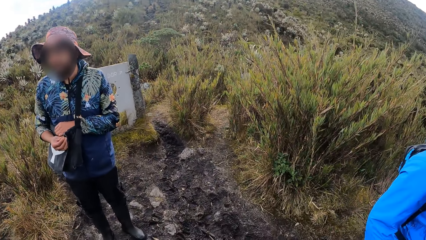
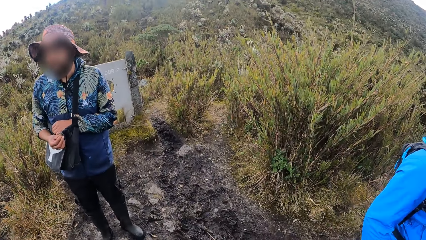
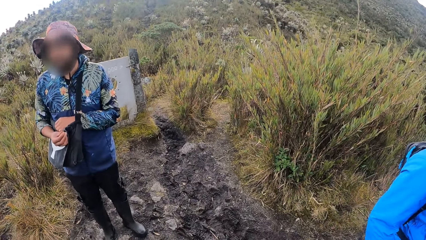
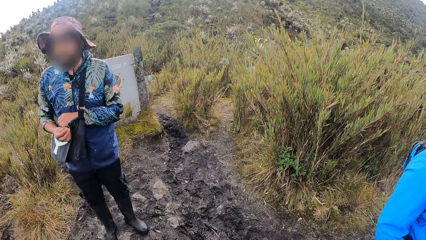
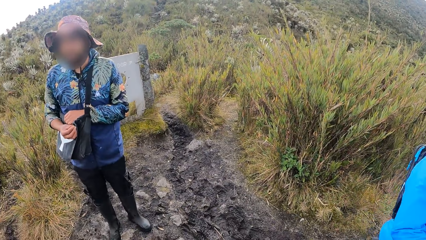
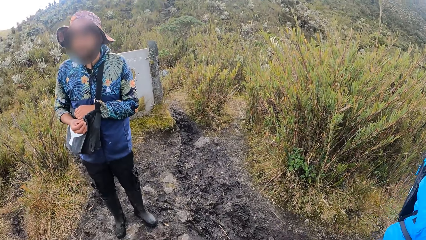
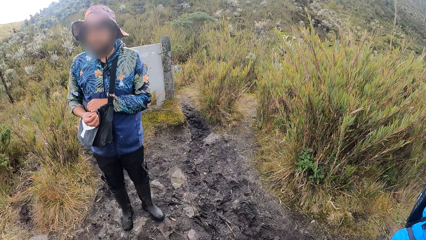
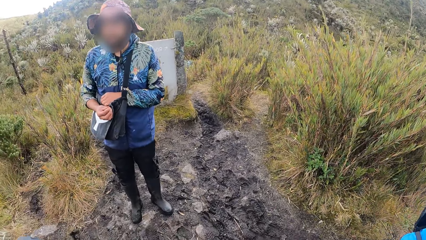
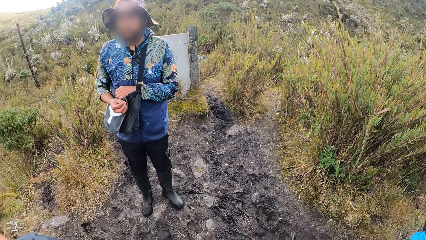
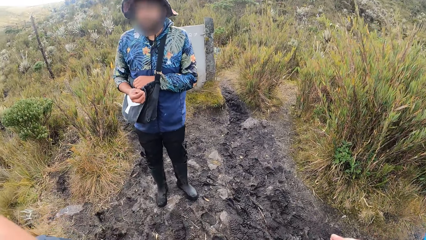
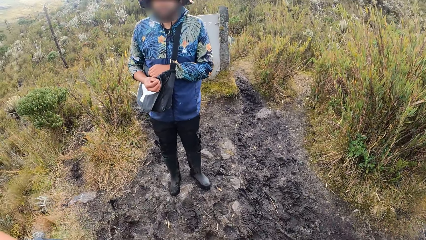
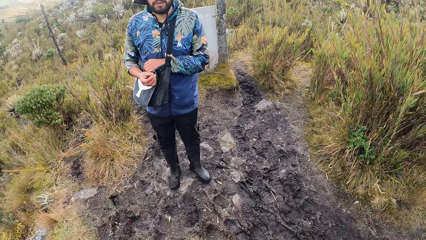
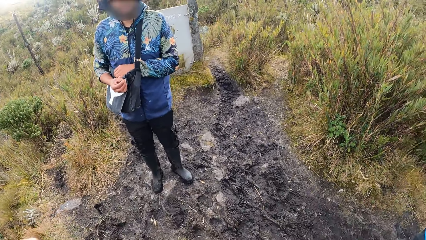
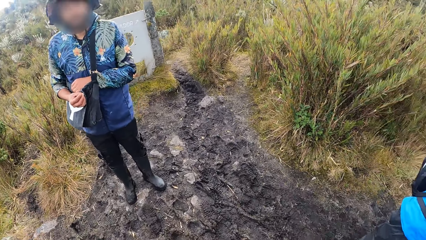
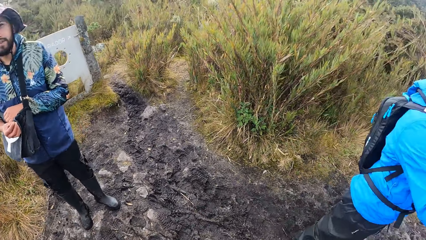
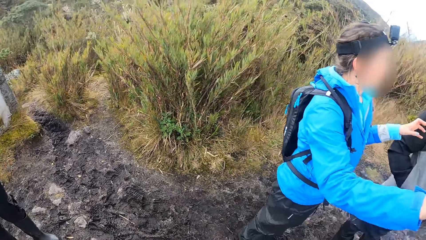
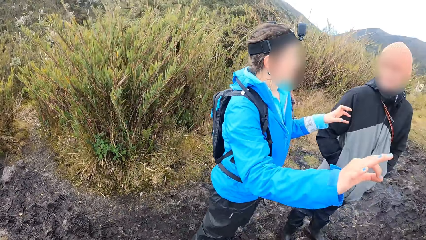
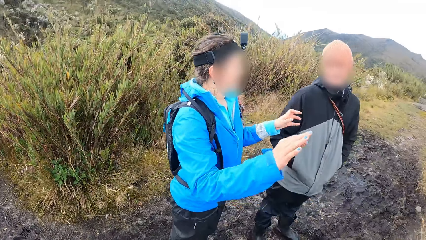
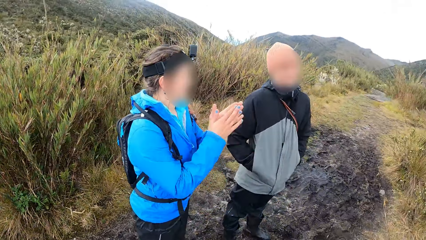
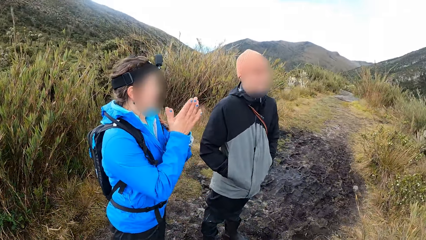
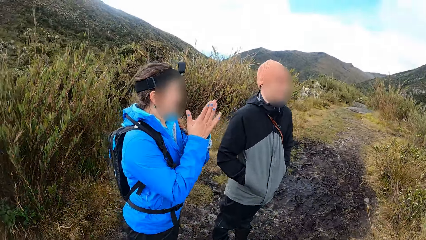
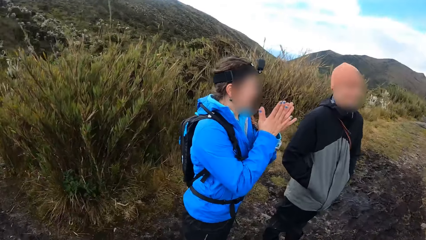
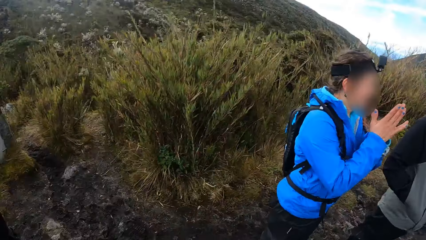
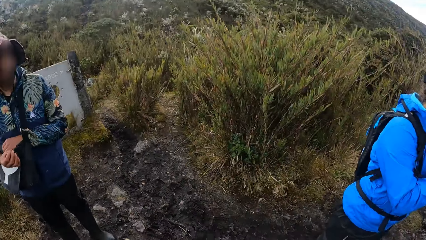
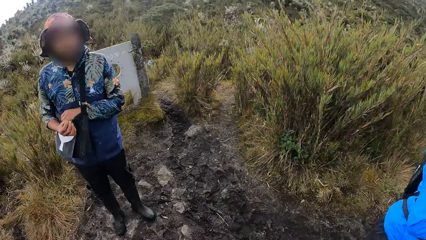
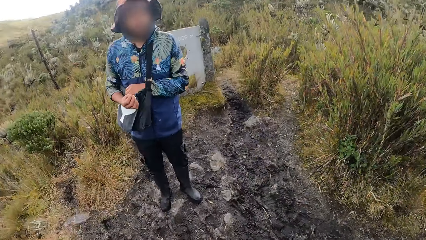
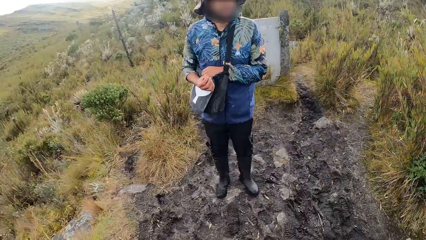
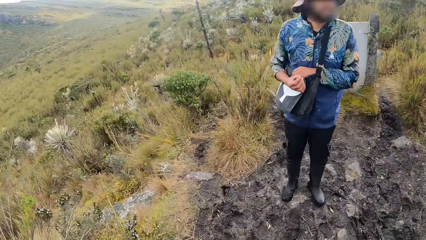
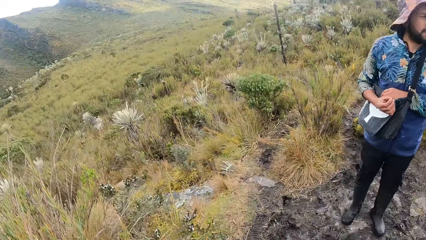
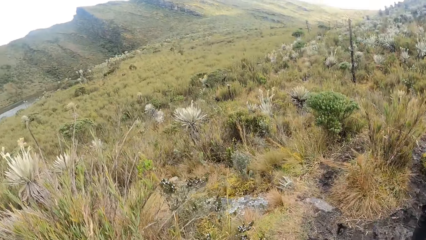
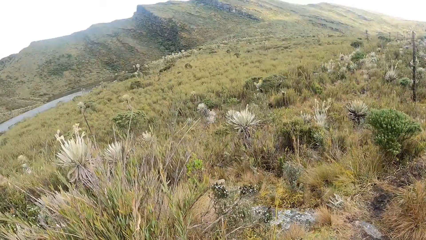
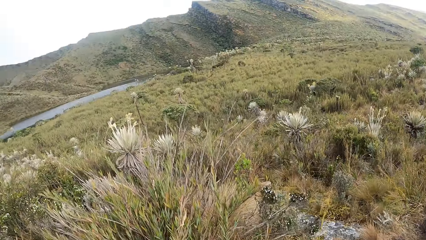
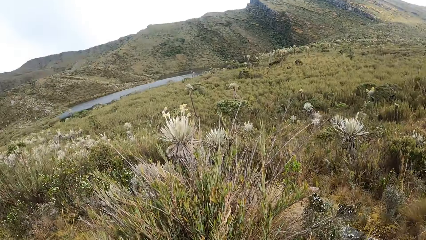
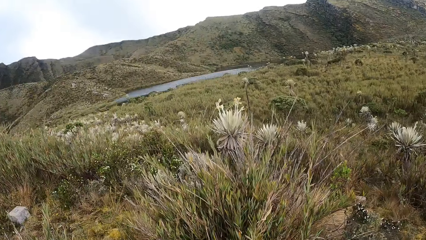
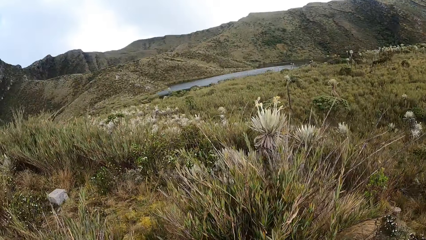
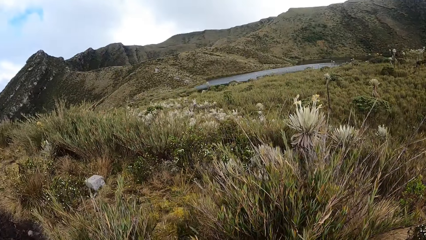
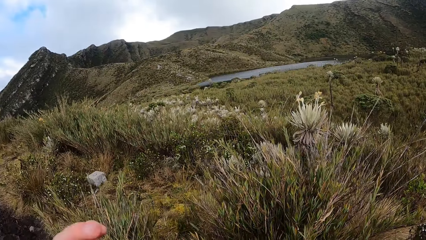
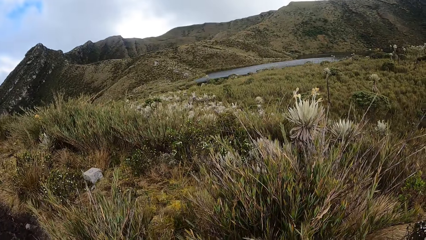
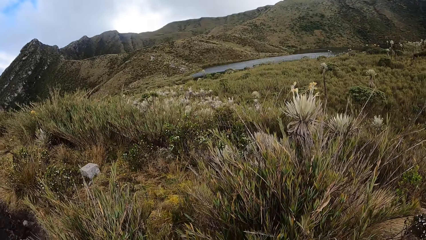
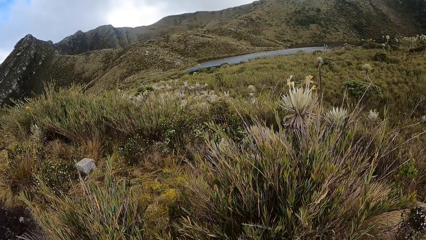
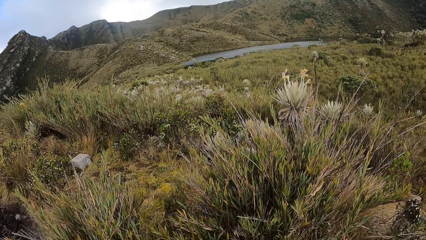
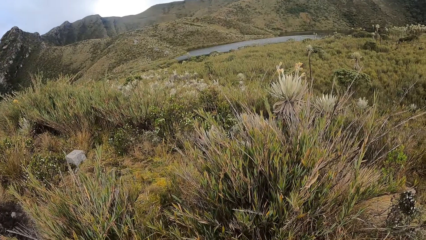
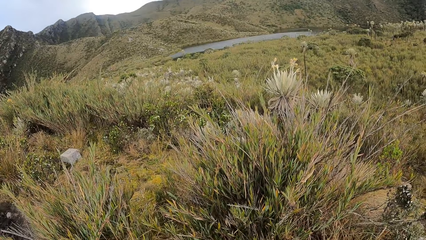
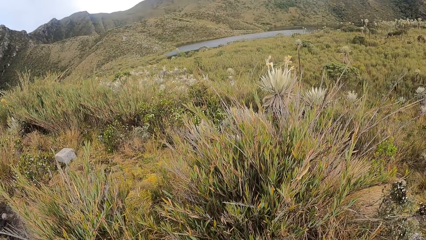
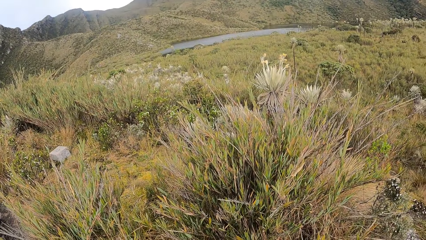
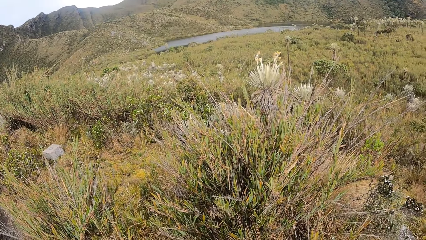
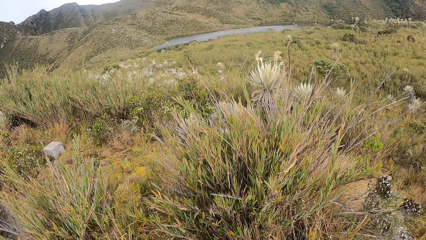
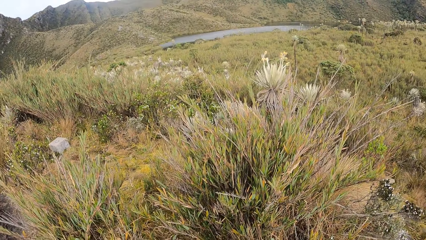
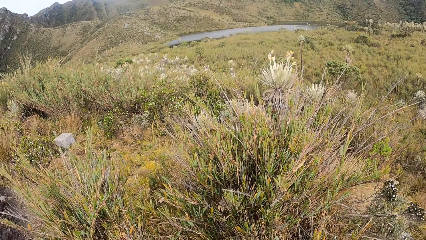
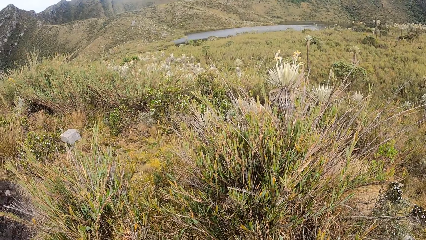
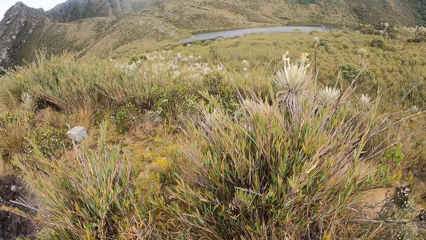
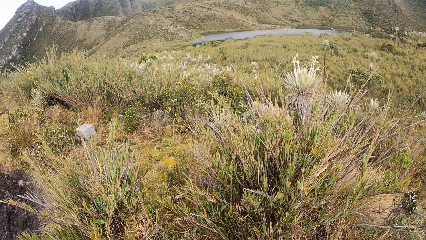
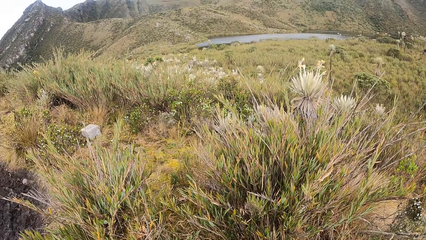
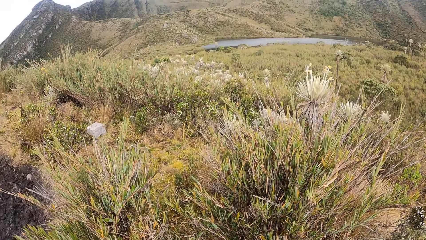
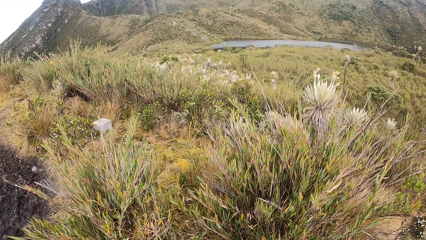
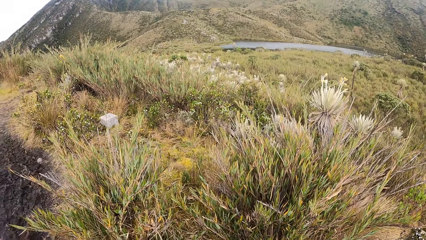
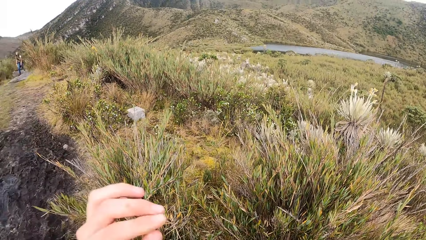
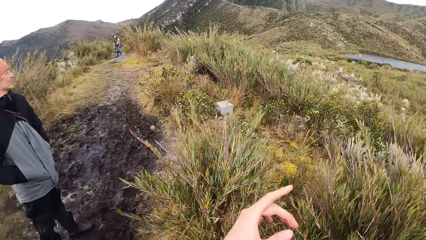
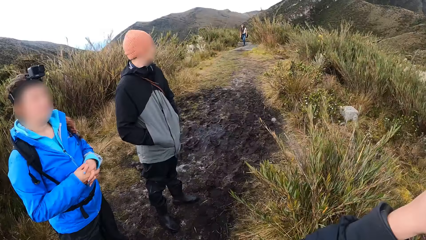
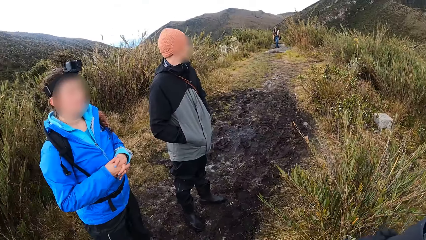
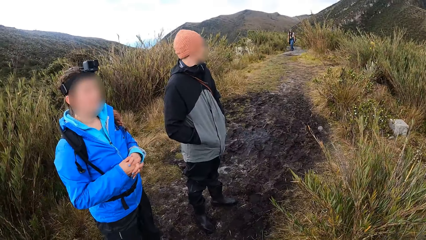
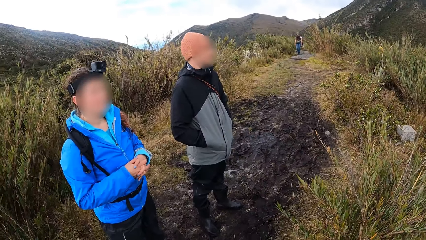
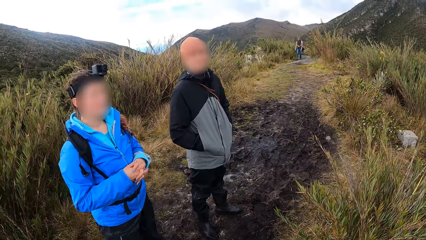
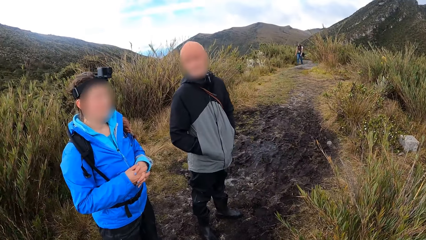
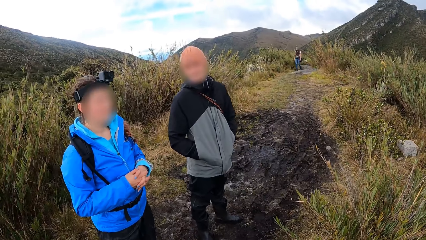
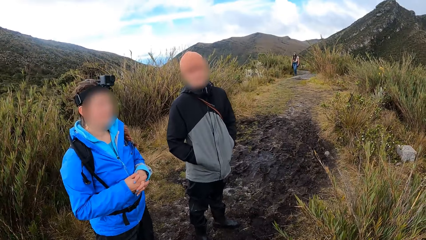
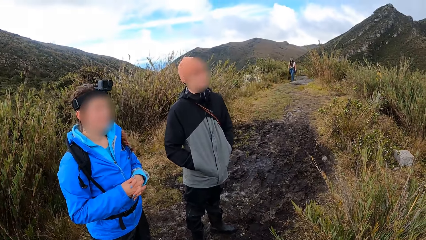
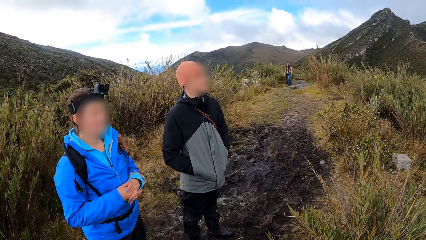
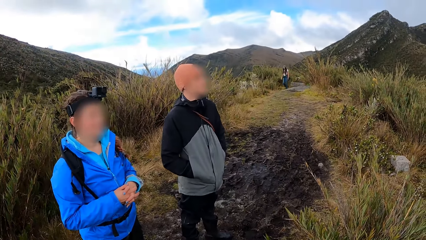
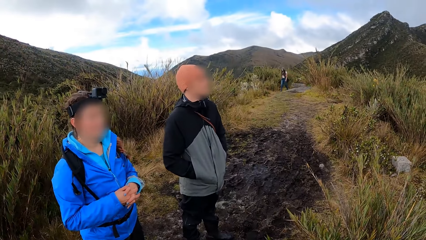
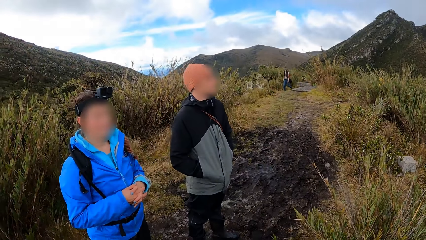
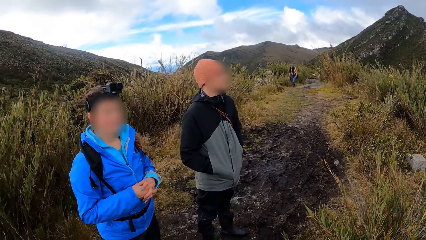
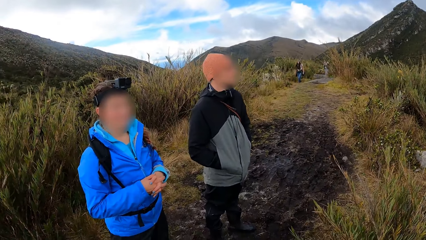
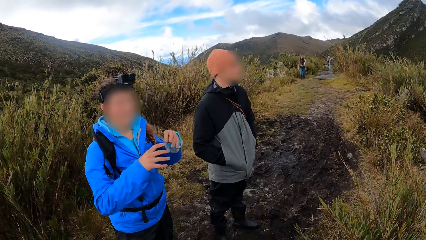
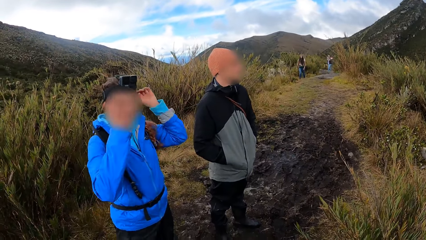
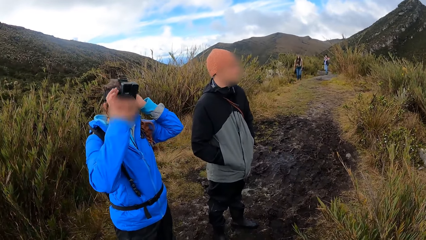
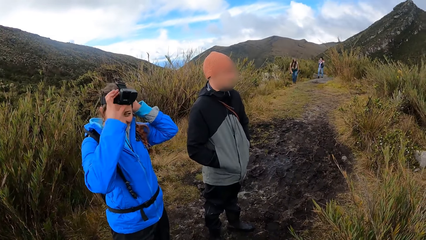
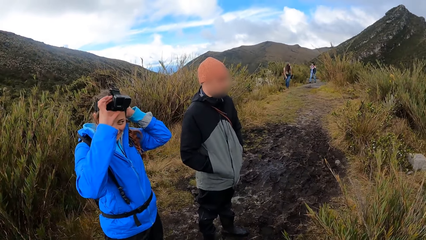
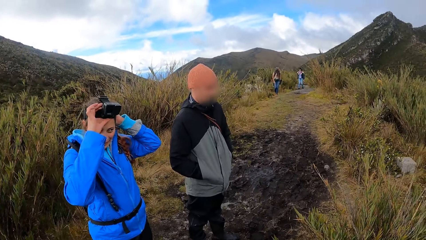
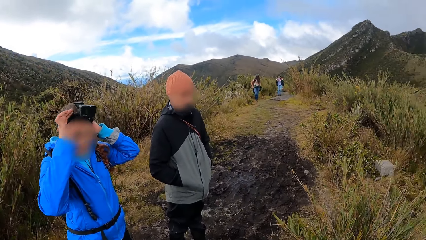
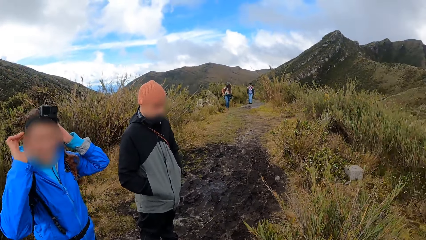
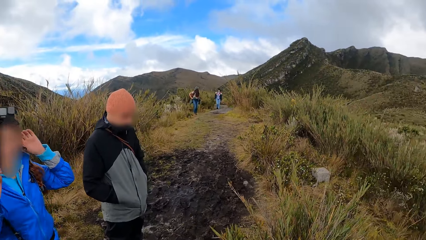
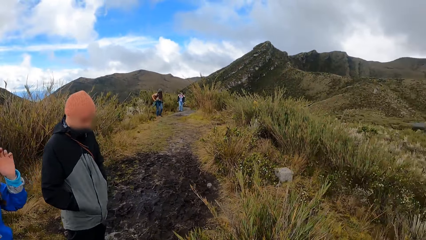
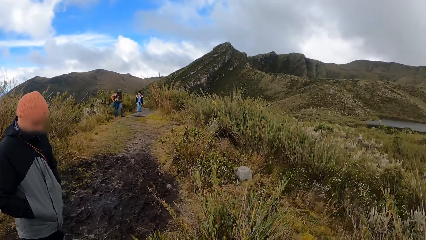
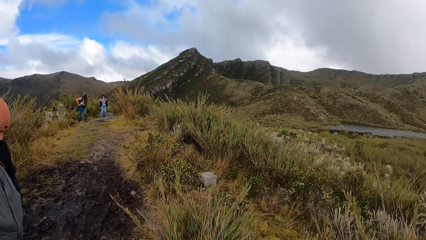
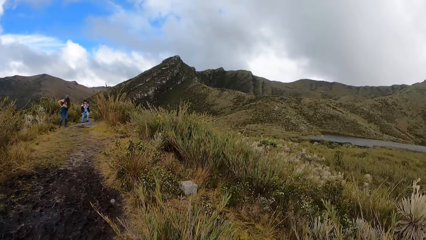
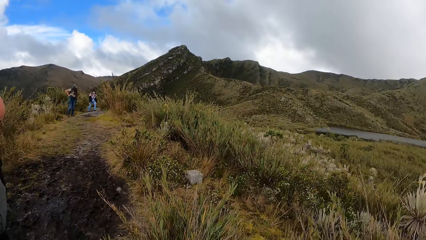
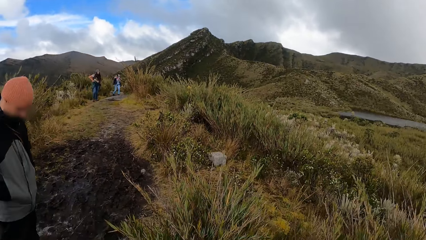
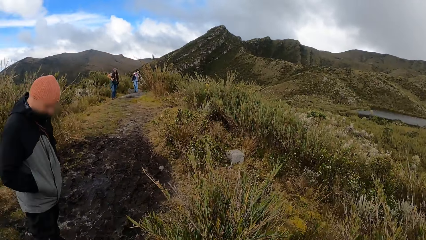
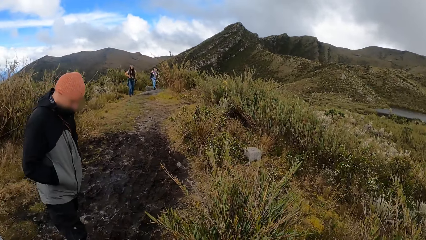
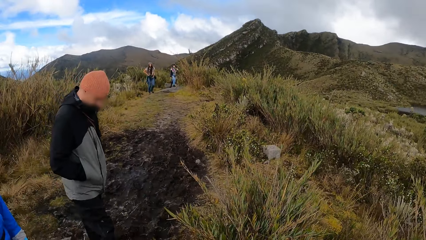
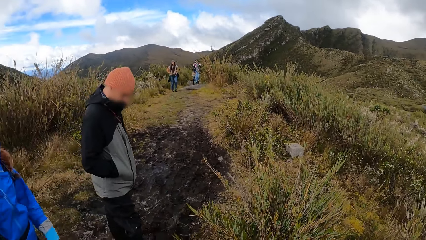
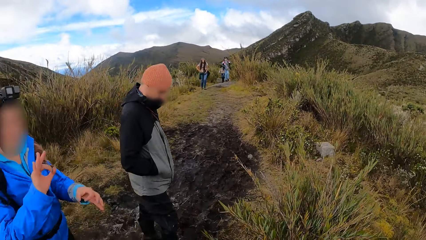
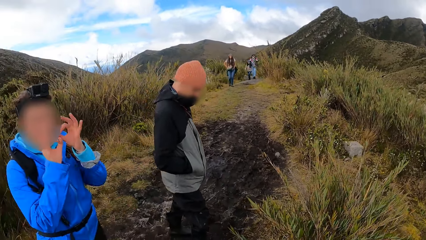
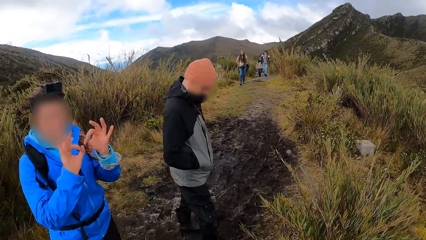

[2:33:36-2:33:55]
The camera wearer looks down. They turn towards another man and the woman. The woman demonstrates with both hands. The camera wearer looks around. They look around again. They turn towards the first man. They turn towards the other man and the woman. The woman touches her camera with both hands.
